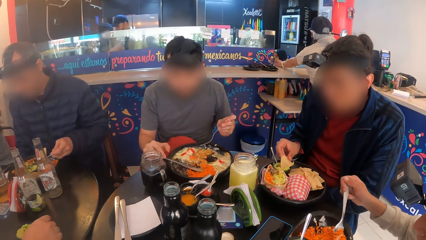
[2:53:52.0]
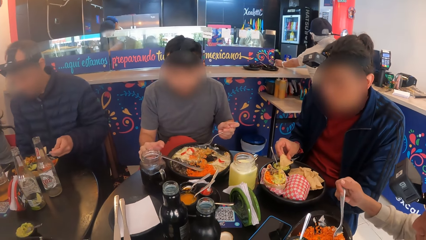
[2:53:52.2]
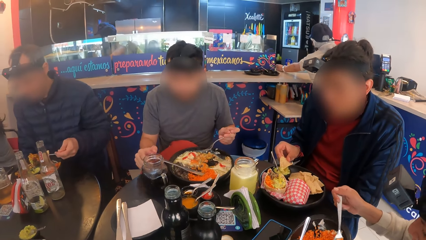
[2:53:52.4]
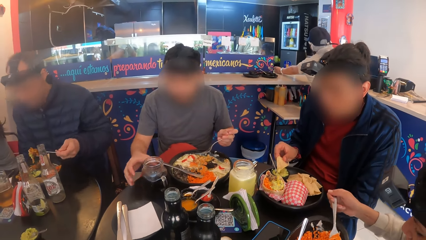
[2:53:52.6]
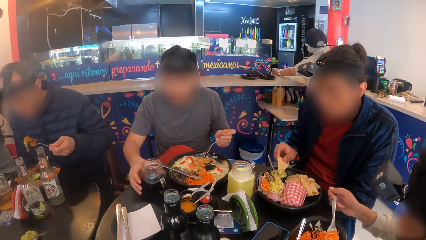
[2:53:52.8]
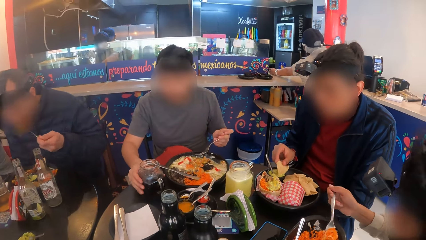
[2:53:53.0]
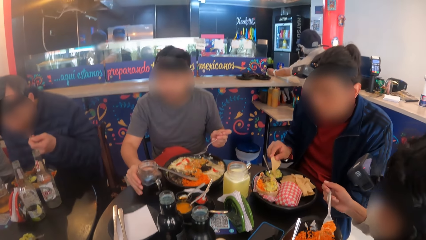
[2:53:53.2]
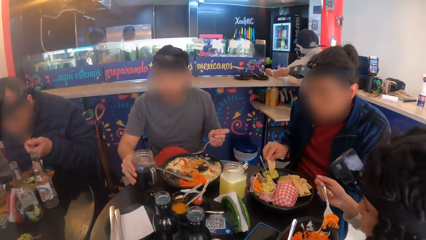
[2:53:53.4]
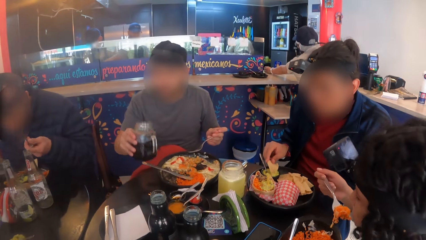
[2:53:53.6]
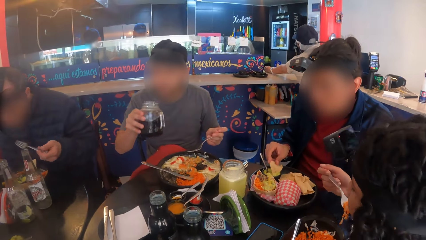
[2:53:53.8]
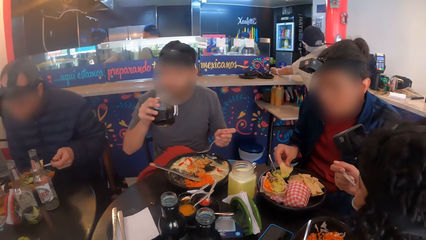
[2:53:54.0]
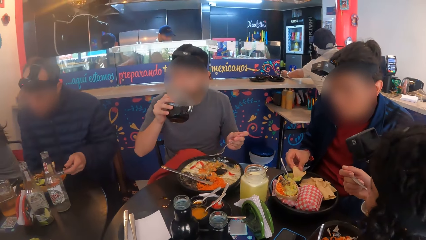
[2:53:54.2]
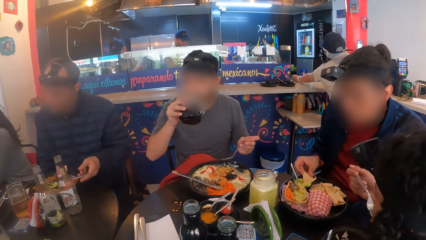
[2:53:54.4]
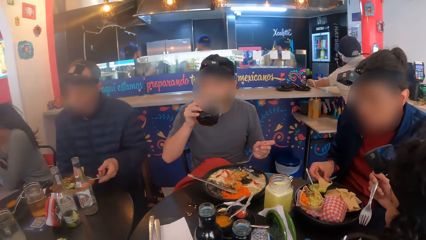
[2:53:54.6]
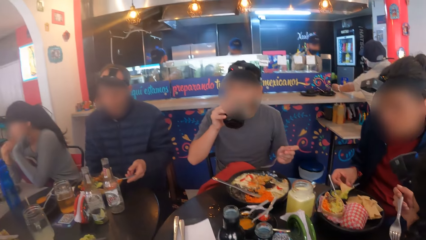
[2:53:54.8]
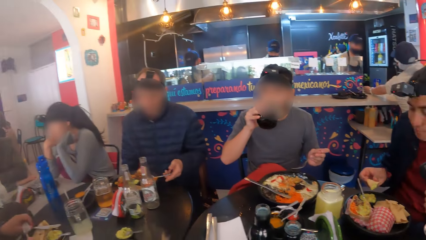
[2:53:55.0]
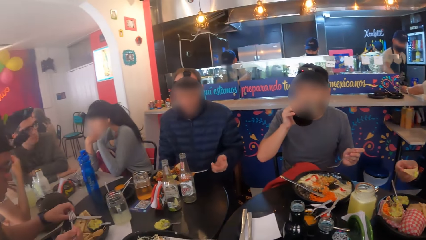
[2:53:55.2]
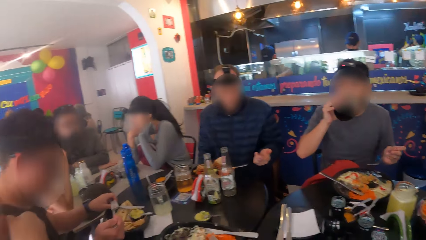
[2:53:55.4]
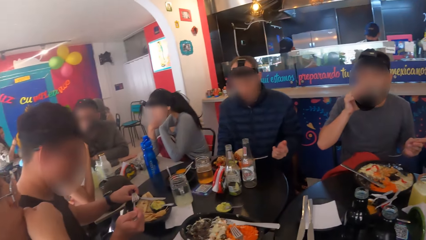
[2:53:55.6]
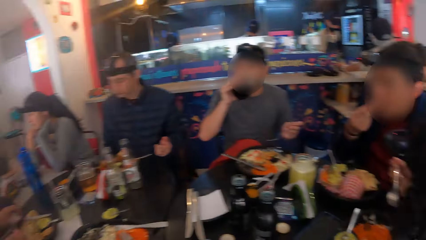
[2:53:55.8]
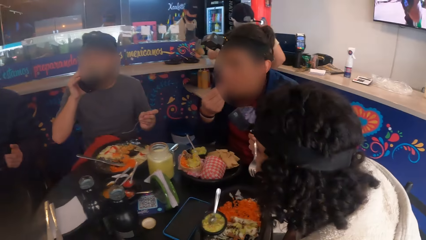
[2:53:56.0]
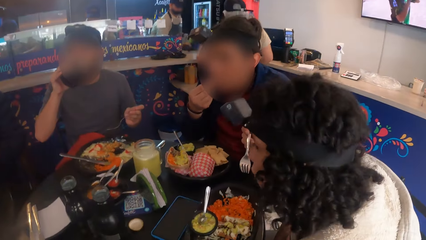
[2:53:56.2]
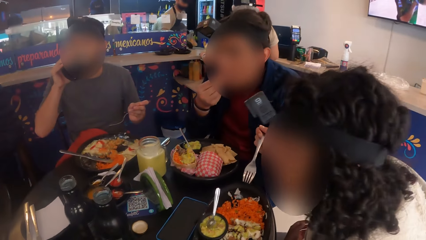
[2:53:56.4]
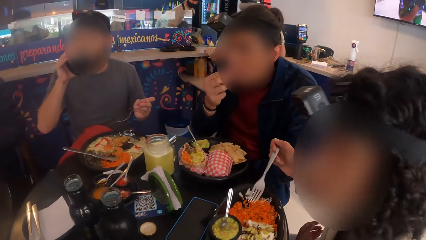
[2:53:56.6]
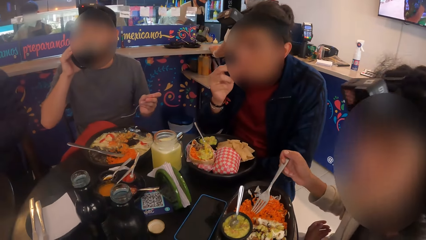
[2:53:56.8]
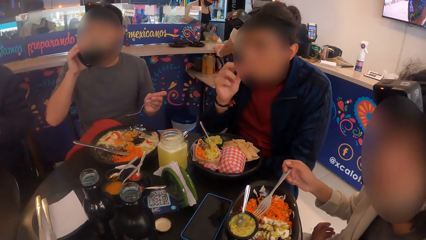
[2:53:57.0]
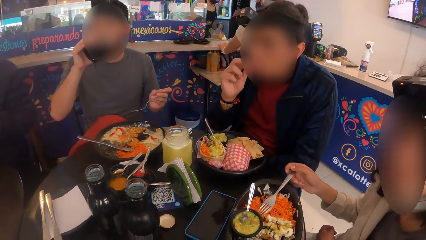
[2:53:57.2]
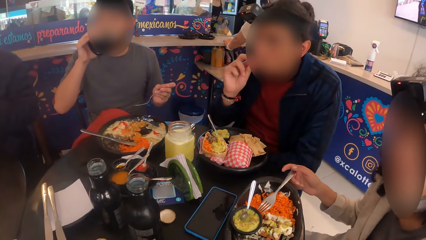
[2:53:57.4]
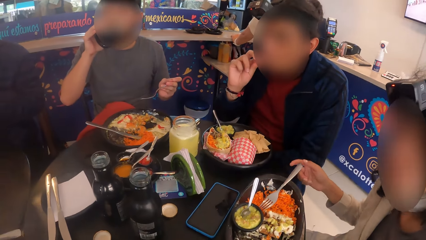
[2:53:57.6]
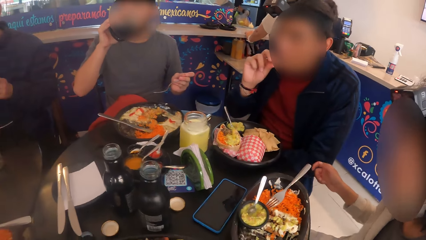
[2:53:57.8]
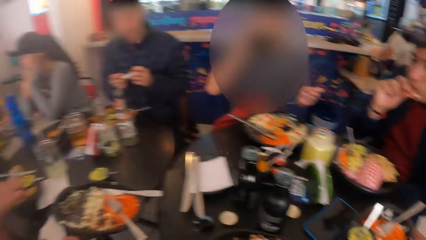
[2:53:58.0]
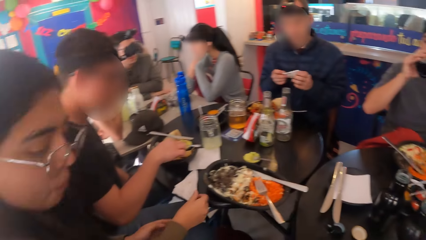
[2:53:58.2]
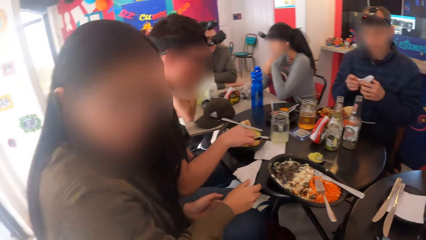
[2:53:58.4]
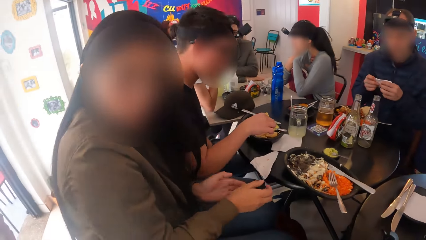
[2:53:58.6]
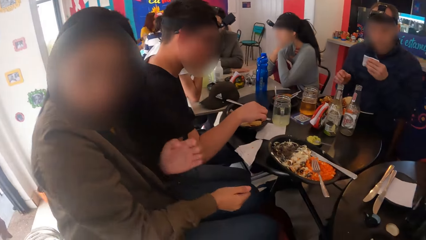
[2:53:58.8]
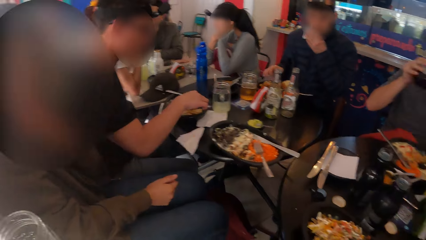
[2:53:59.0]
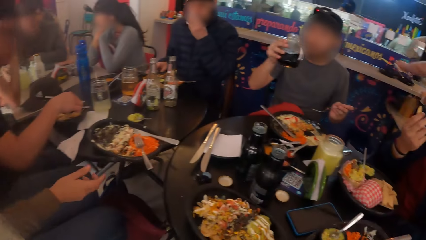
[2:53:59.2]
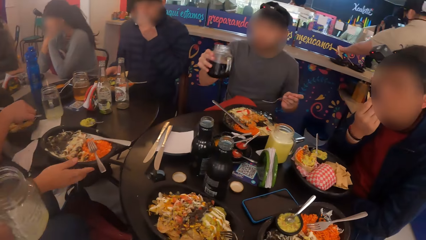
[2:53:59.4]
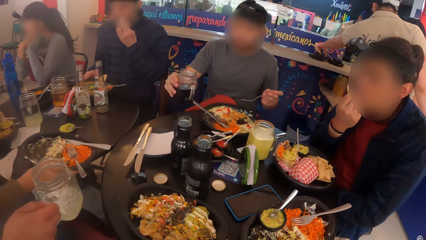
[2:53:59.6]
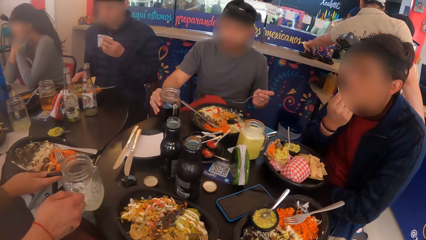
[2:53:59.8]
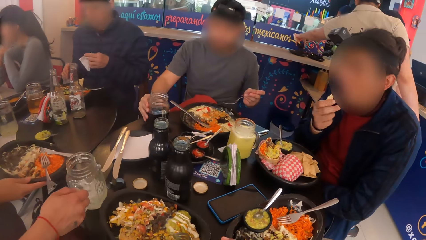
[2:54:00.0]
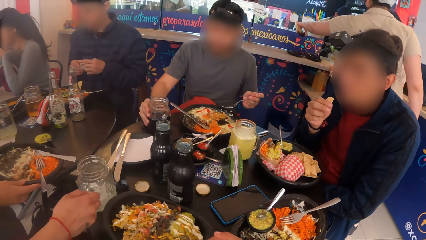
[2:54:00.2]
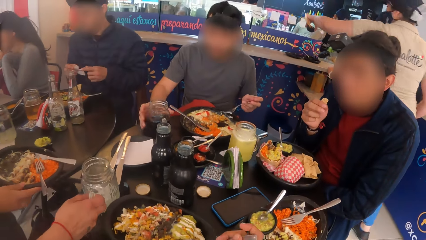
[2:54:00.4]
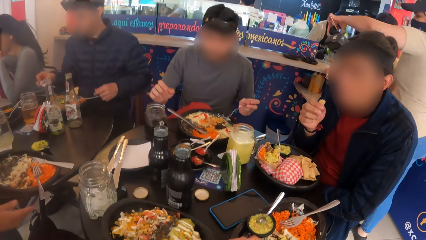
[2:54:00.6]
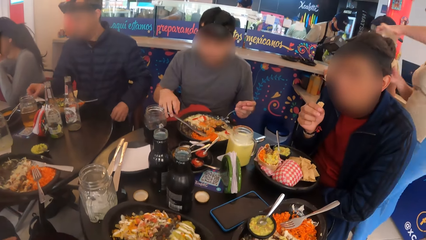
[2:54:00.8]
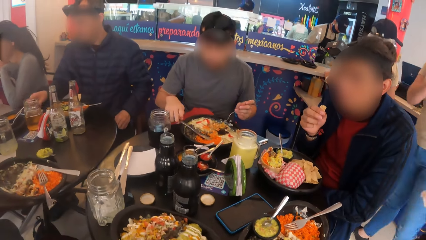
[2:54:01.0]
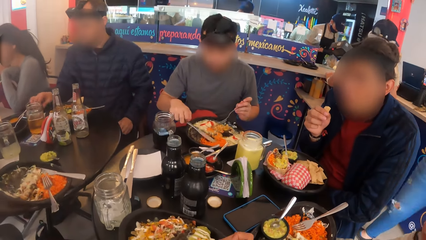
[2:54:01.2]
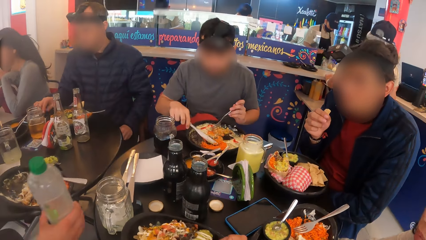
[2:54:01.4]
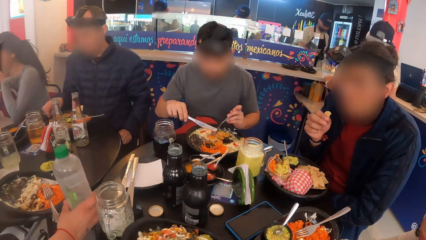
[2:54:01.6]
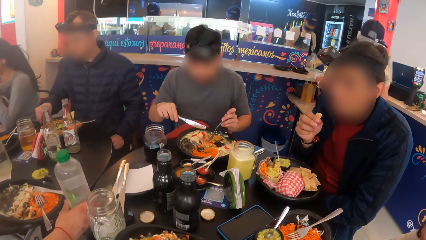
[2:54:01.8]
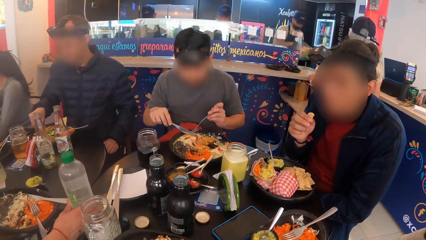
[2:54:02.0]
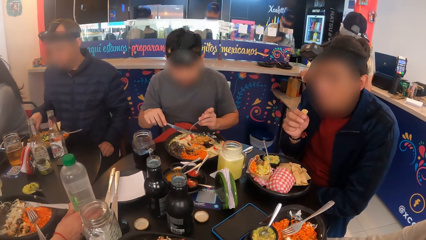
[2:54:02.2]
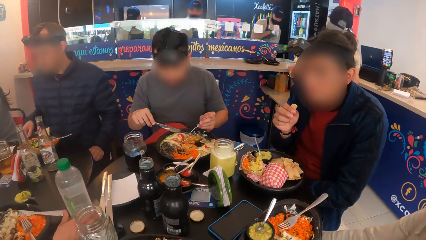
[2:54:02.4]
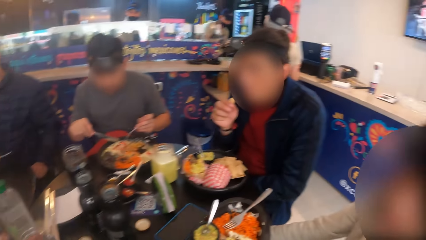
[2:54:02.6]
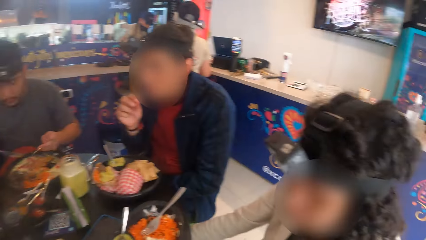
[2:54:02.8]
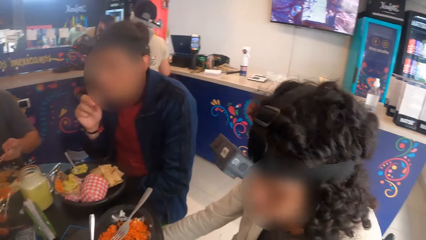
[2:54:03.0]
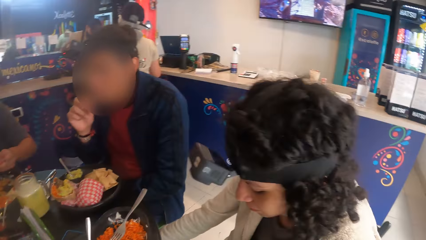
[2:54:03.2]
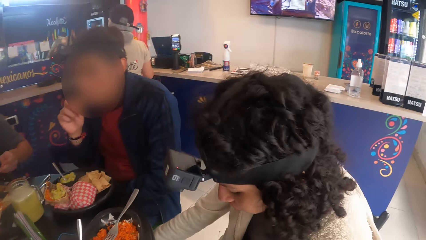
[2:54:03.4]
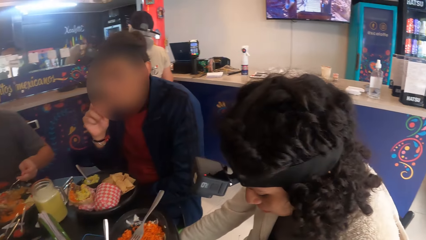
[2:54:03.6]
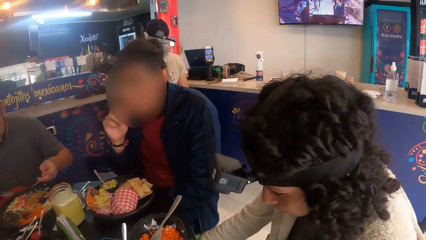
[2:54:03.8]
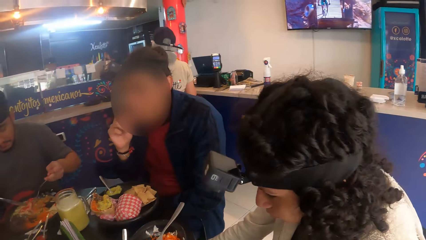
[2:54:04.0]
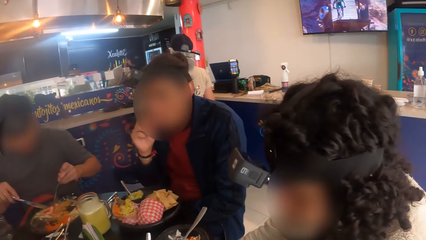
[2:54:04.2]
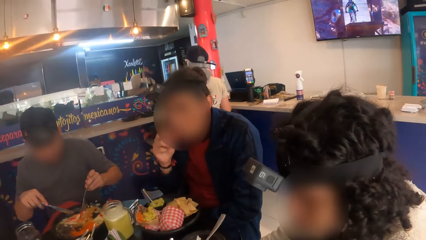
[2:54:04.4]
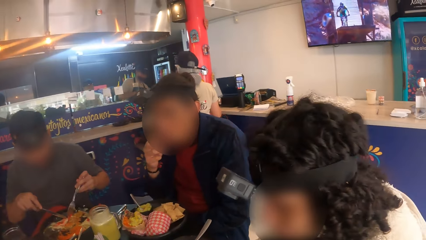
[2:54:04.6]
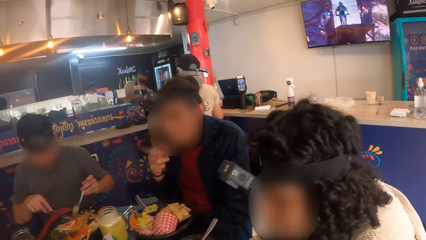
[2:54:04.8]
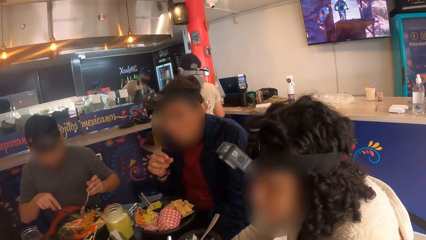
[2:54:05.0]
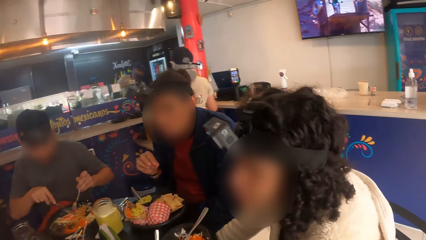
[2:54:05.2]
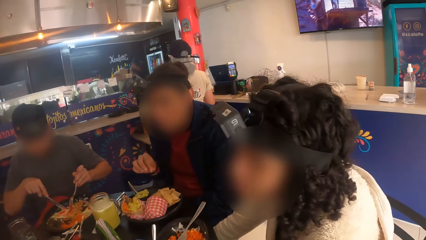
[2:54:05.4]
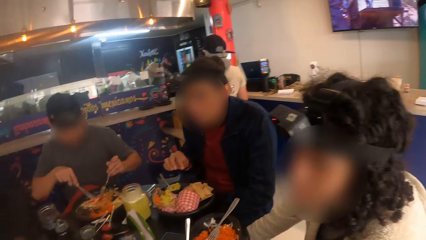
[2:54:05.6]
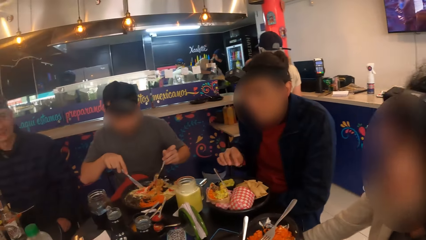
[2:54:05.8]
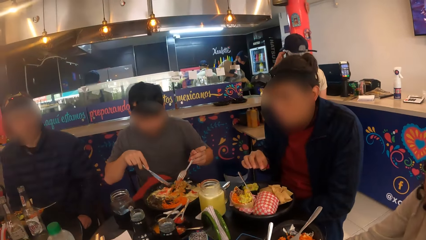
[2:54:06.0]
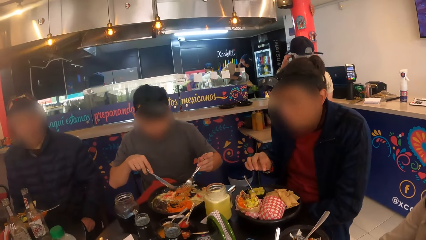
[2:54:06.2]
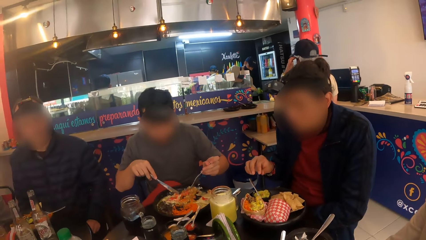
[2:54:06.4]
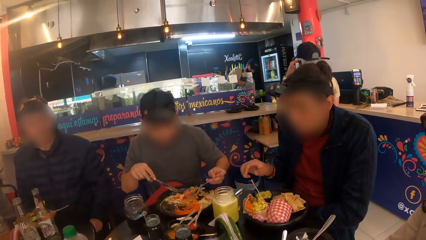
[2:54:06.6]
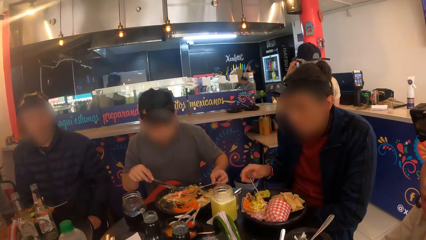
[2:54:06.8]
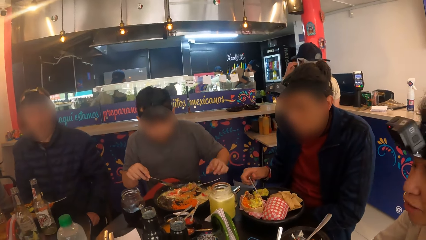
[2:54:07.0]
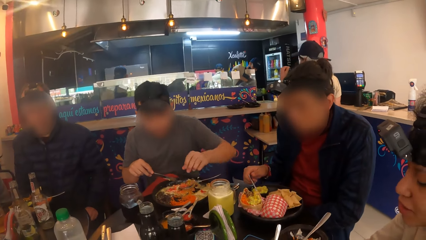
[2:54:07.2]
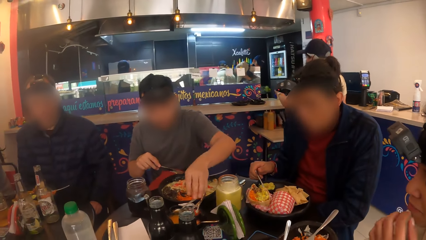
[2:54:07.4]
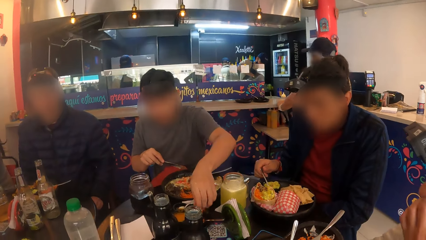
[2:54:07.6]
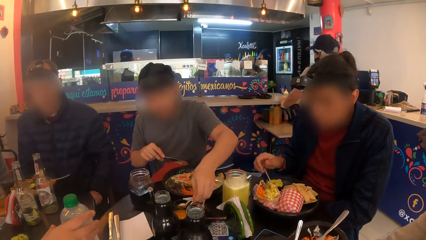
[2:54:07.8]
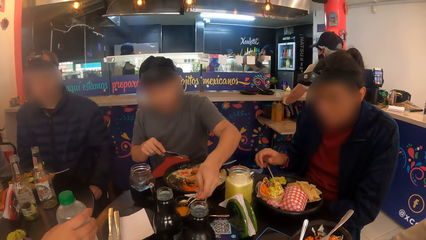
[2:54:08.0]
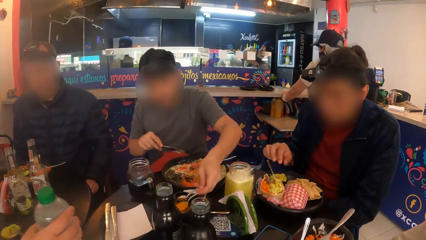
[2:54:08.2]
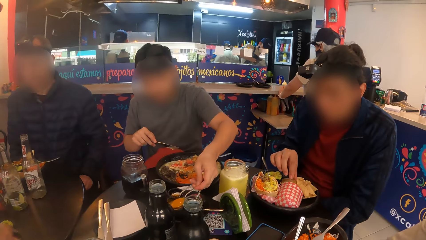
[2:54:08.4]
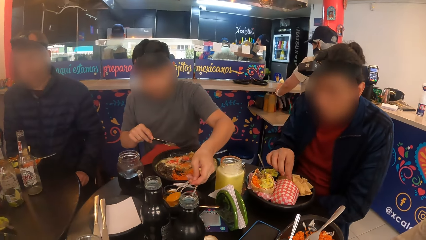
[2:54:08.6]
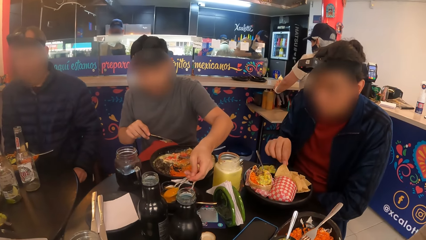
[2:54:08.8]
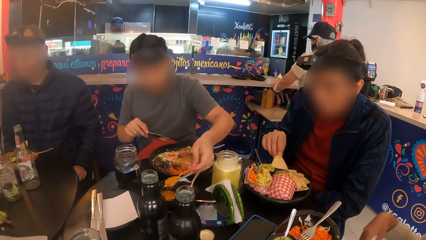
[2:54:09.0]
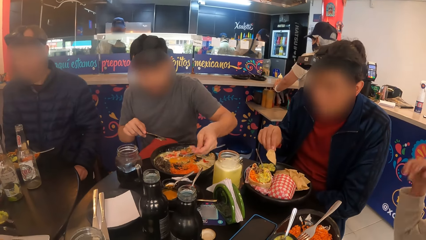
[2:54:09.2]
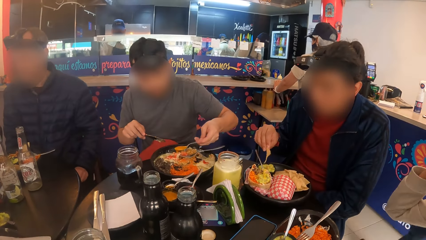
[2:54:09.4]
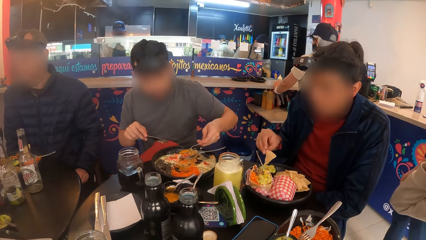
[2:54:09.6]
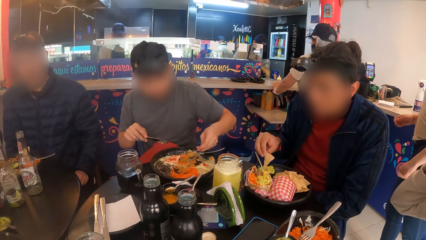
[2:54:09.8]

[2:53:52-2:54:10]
A man picks up the cup from the table with his right hand. He drinks from the cup in his right hand. Another man wipes both hands with the napkin in both hands. A woman interacts with the camera wearer. The other man cleans his mouth with the napkin in his left hand. The first man drops the cup on the table with his right hand. He picks up the knife on the plate with his right hand. The camera wearer eats food. The first man eats spaghetti from the plate with cutlery in both hands. He drops the fork on the plate with his left hand. He scoops sauce from the plate with a spoon in his right hand to the plate of spaghetti.
